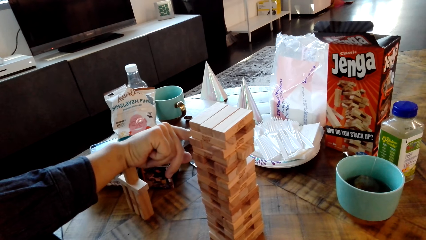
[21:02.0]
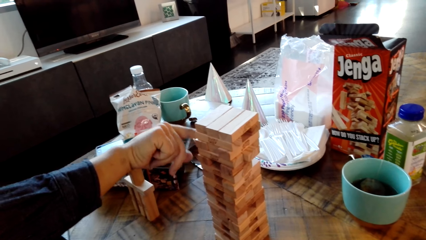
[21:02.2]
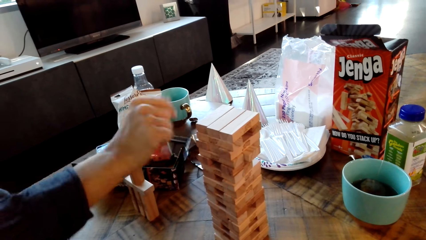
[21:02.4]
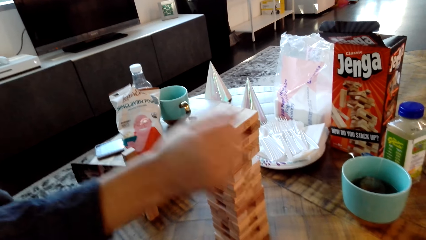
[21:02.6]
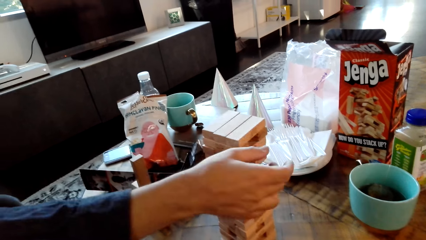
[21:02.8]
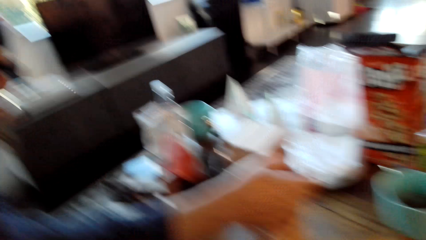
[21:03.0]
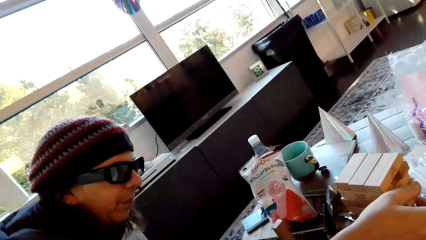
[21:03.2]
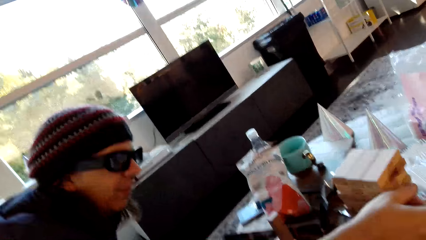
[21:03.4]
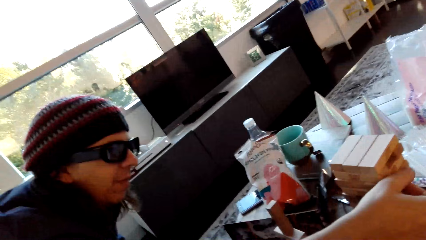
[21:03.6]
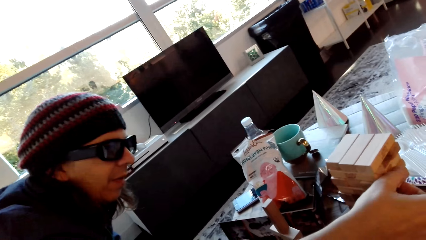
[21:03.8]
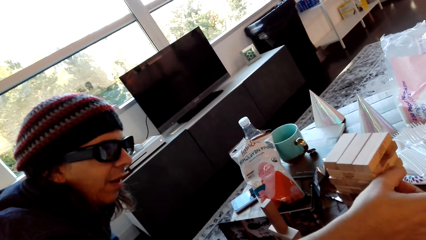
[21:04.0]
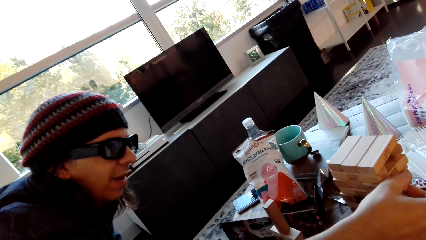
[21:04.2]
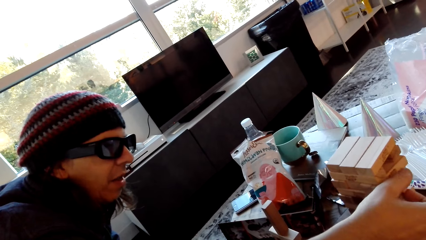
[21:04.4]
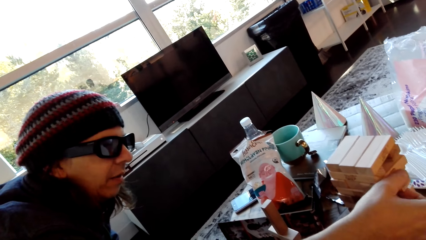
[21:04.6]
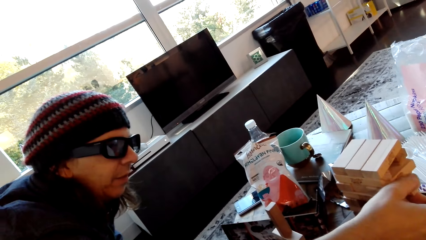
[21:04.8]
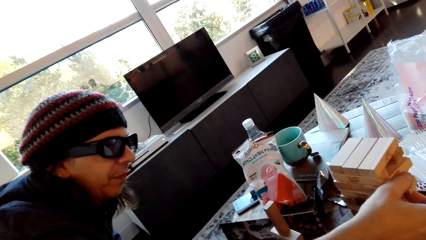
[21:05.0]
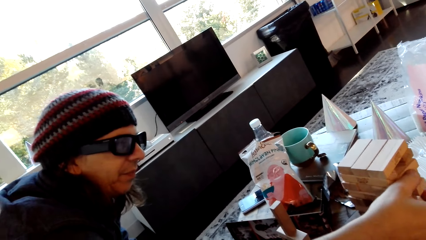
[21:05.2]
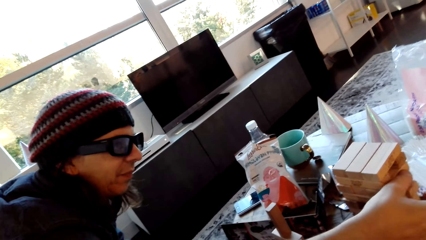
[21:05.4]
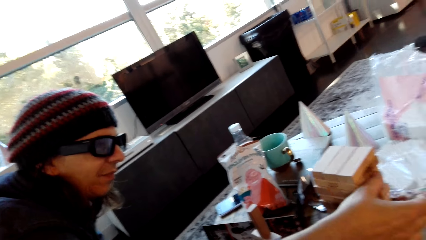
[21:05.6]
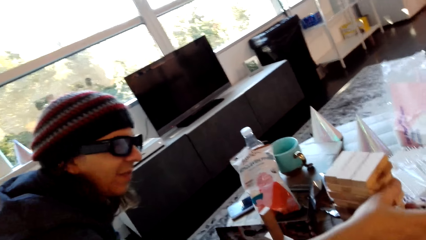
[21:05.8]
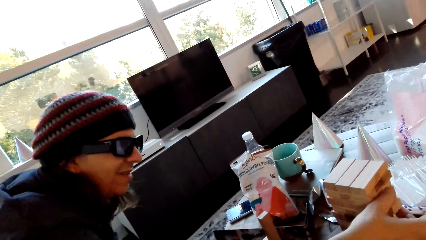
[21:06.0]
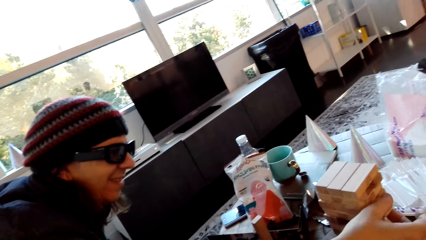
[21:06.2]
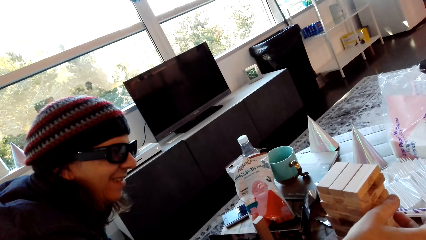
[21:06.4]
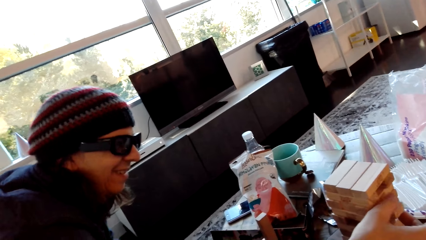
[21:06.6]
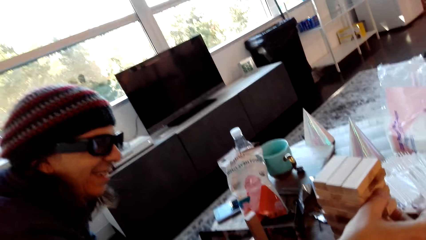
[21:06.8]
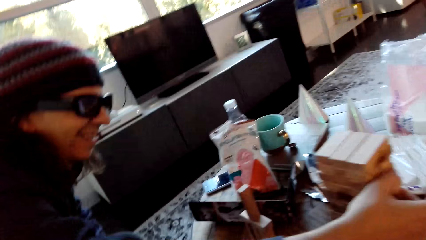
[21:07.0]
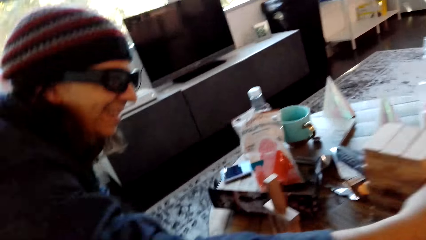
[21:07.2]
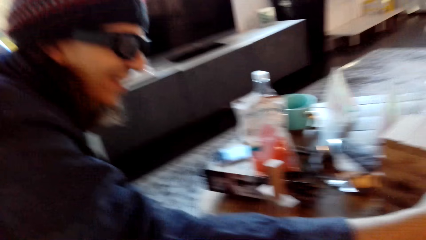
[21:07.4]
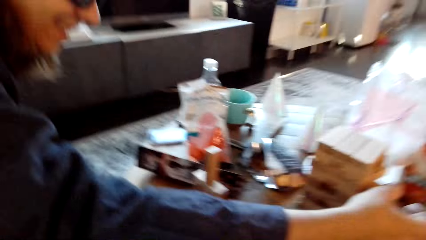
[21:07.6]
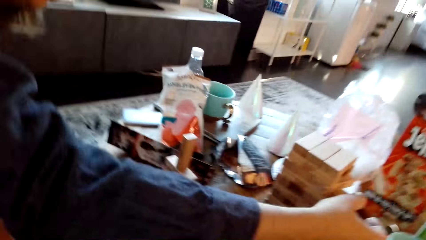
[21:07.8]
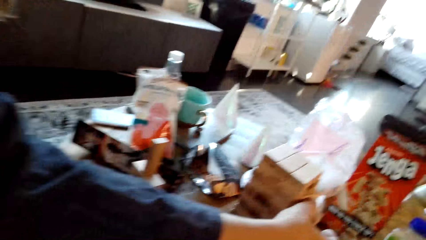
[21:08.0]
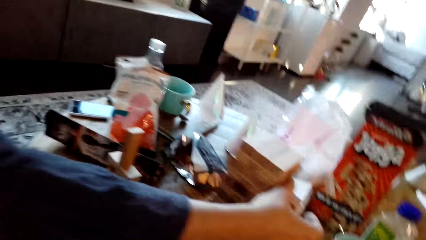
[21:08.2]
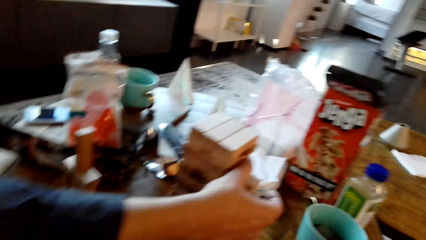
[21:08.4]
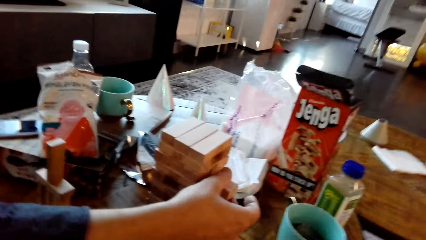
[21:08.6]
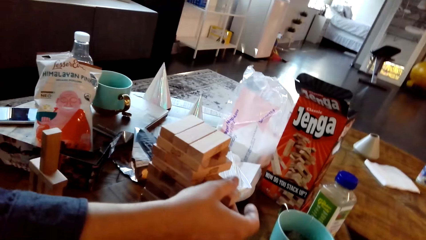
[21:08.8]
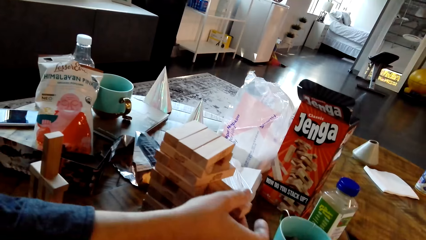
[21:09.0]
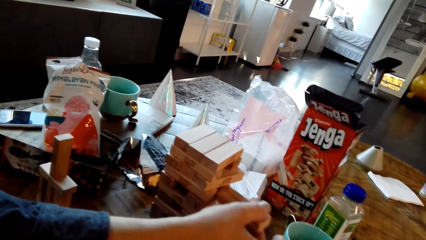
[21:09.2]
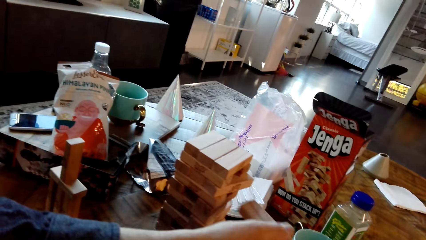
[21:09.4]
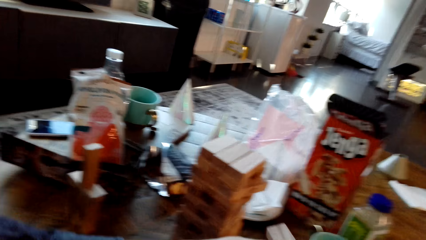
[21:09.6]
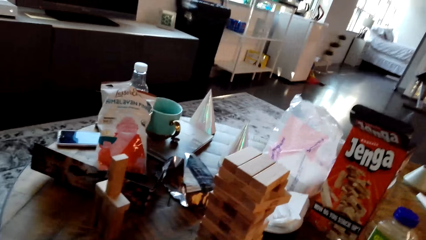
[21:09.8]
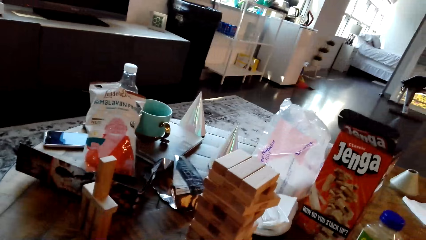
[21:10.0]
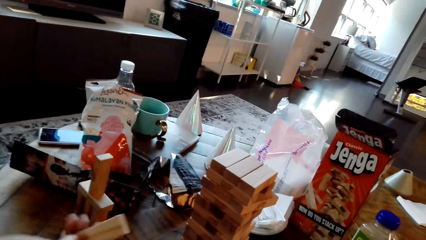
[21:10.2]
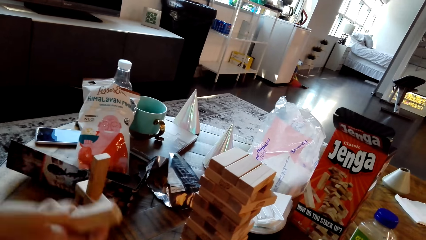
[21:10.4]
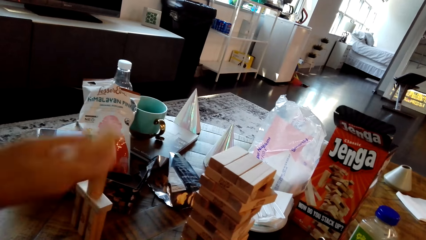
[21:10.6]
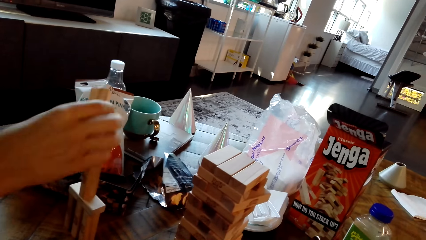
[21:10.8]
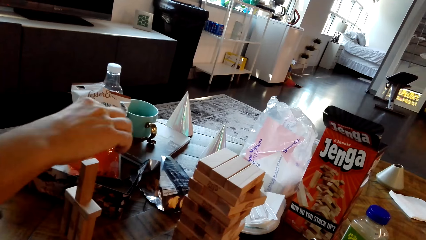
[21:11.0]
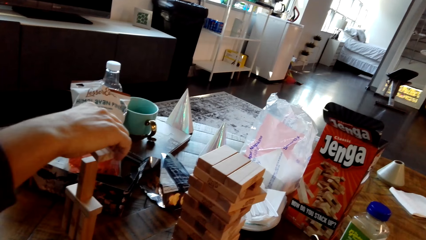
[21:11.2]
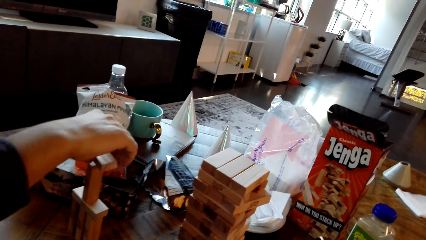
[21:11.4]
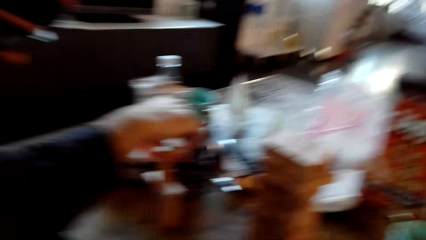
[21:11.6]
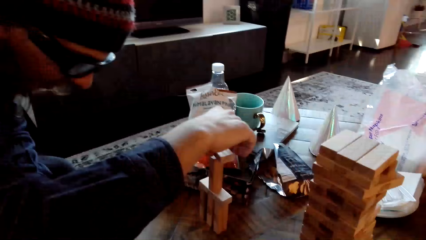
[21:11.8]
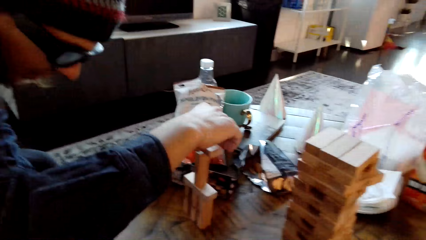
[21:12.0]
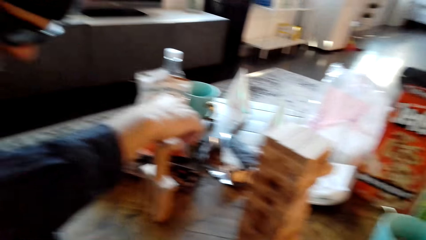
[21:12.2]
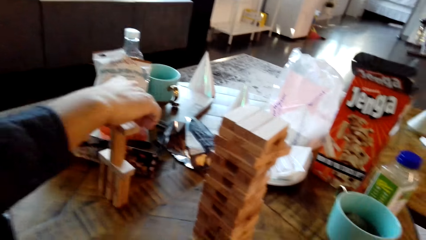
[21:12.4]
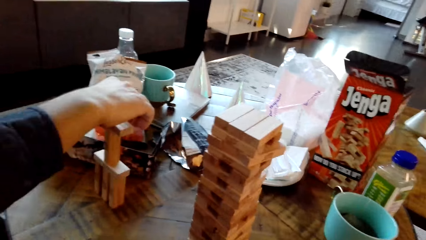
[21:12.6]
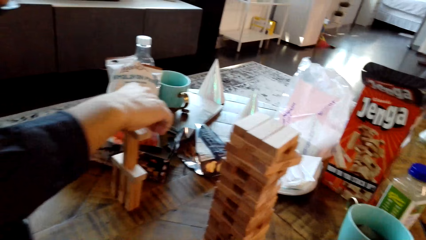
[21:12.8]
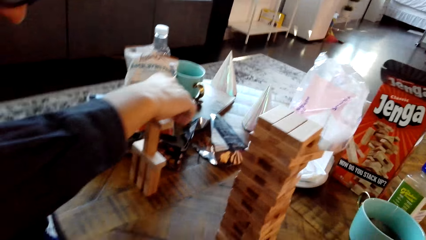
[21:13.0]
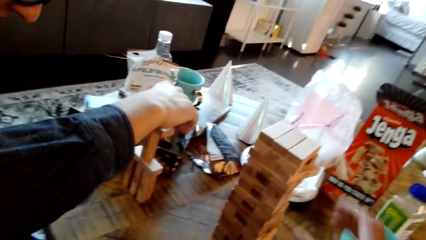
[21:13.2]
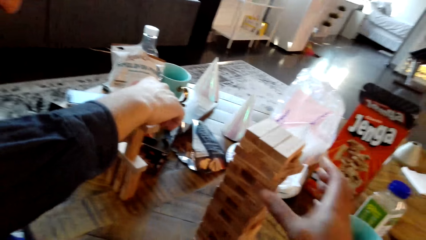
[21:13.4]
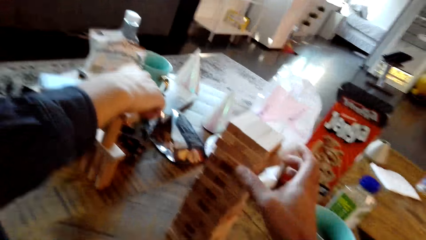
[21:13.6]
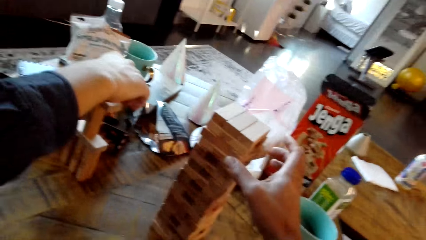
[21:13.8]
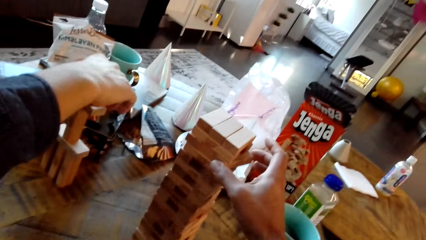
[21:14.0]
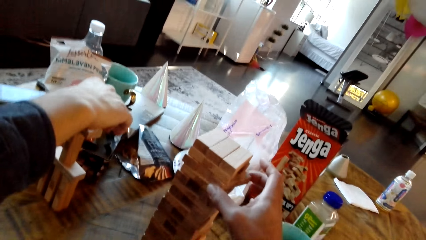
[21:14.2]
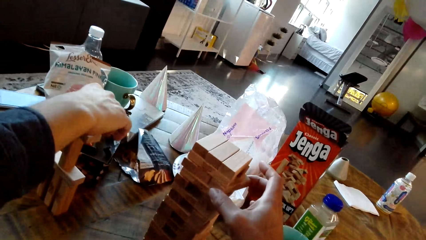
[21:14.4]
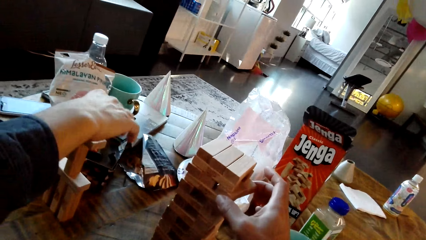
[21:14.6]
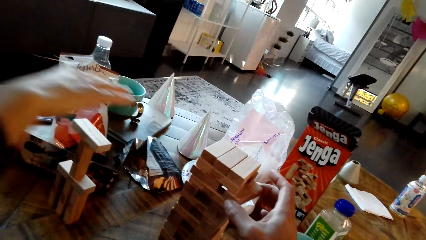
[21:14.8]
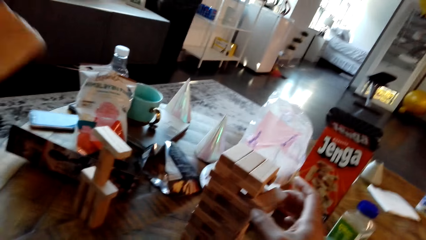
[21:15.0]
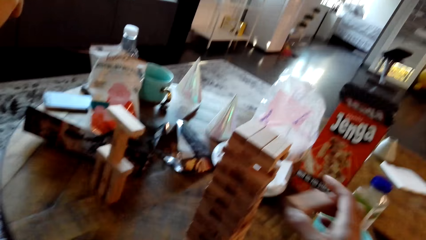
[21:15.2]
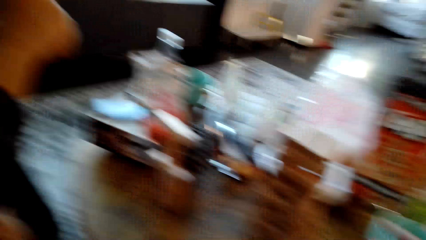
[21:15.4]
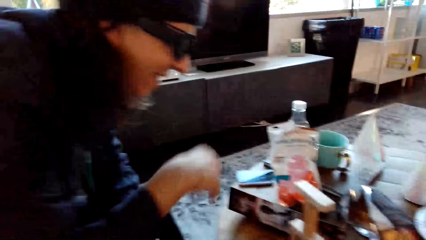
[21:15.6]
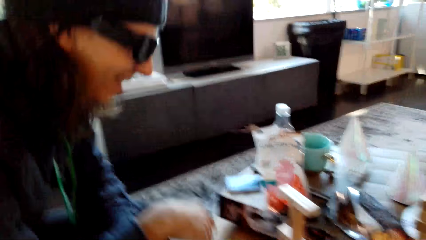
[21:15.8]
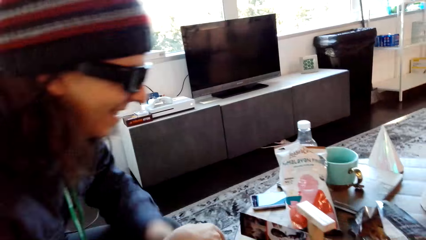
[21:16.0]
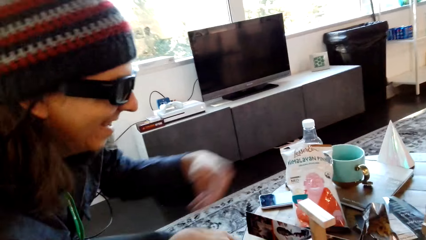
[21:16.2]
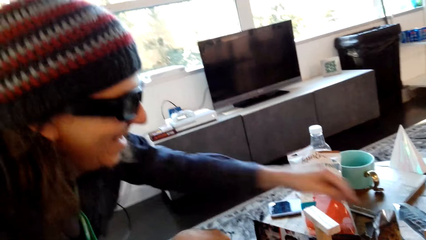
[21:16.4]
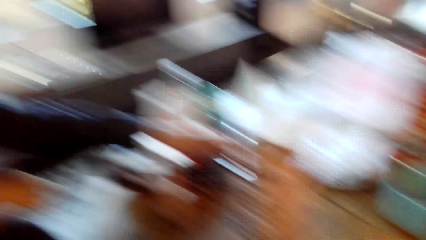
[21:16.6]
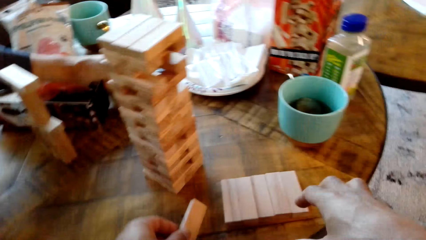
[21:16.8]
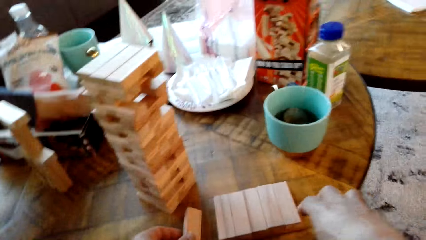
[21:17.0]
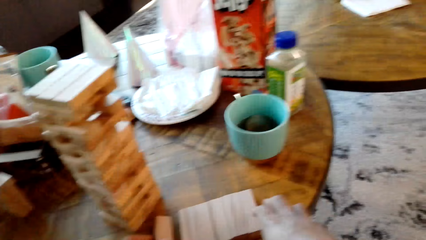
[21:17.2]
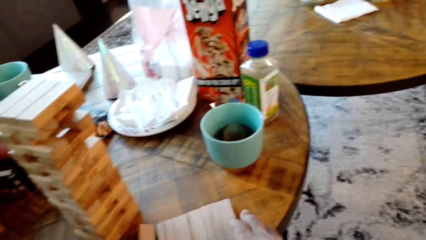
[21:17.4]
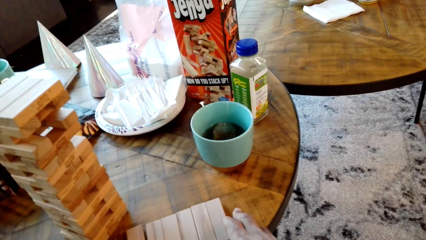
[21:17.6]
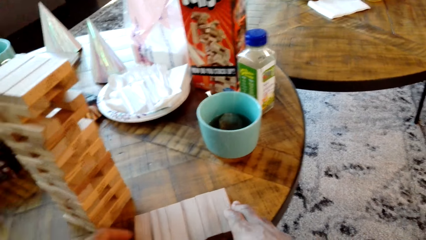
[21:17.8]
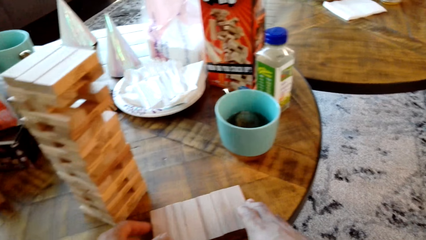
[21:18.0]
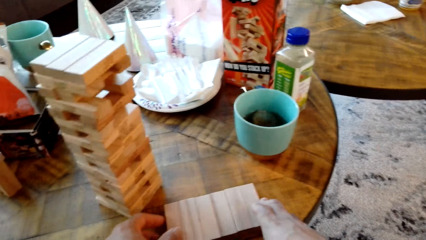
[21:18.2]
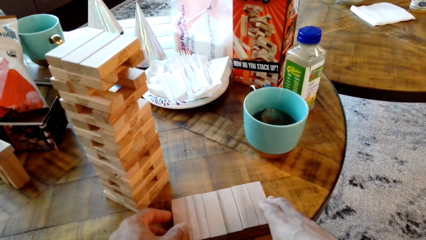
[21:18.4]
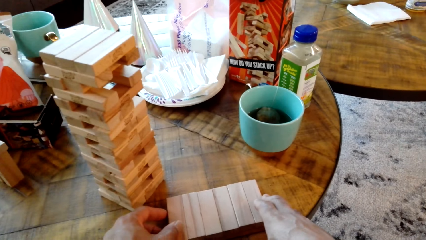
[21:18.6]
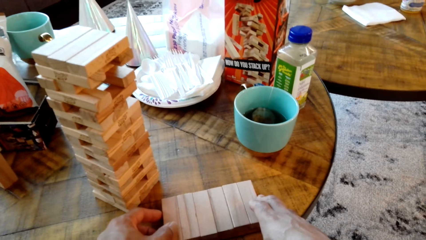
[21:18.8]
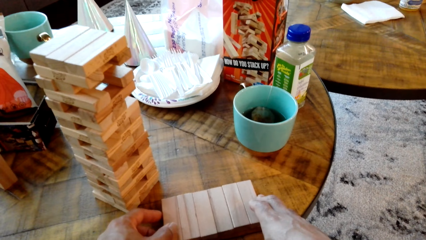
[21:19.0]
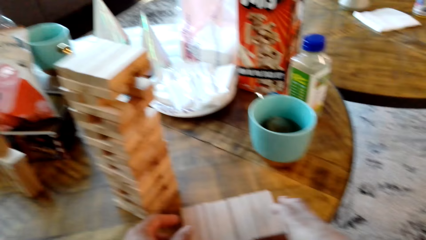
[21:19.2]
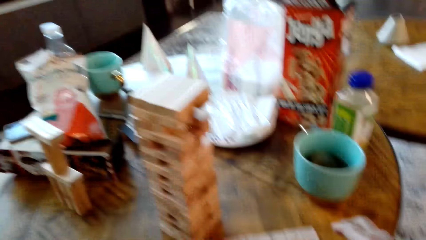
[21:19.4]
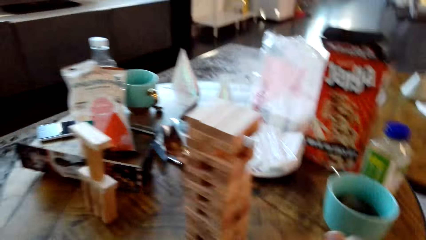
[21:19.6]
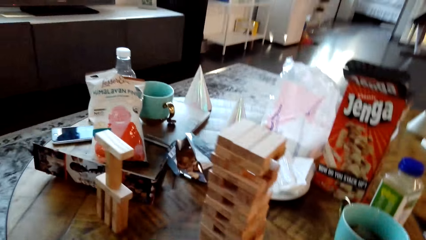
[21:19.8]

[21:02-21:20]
The camera wearer dialogues with a man. The man picks up a wood and drops the wood. The camera wearer picks up a wood and drops the wood.
